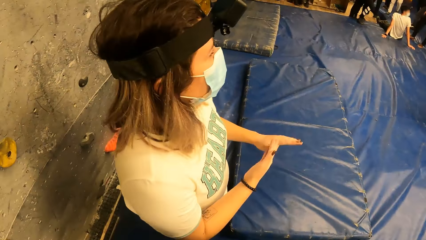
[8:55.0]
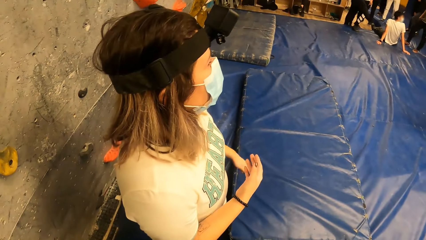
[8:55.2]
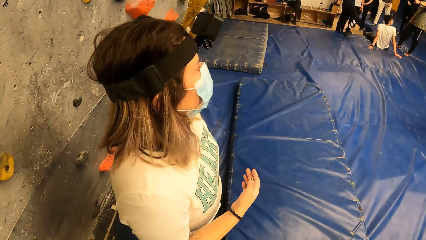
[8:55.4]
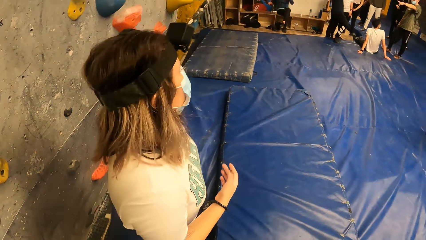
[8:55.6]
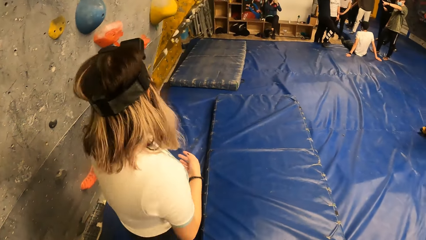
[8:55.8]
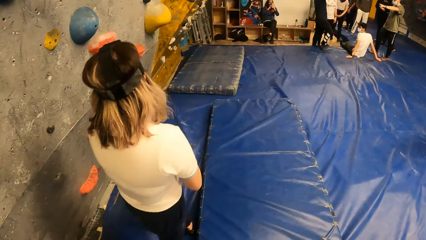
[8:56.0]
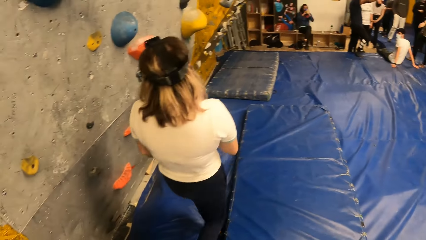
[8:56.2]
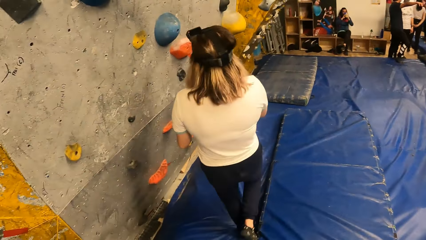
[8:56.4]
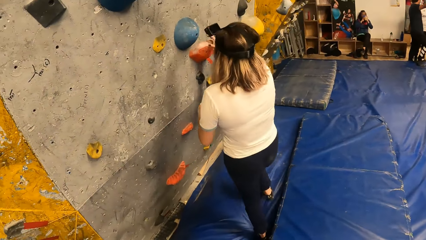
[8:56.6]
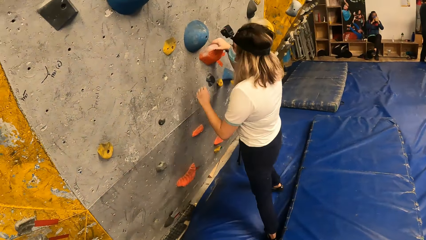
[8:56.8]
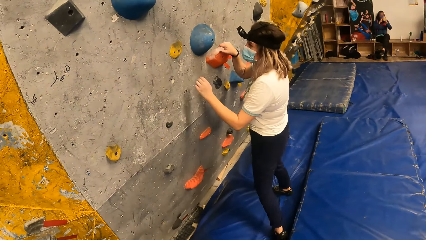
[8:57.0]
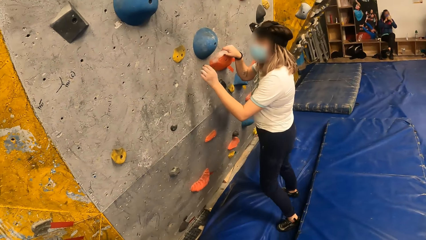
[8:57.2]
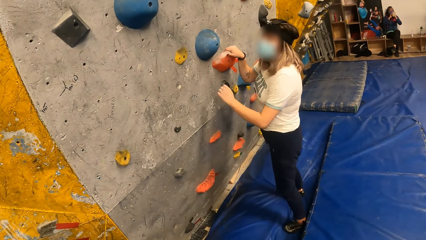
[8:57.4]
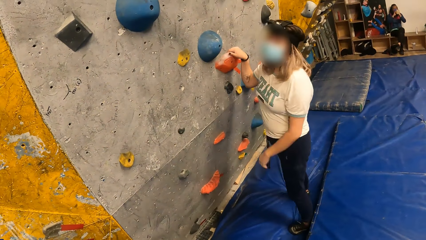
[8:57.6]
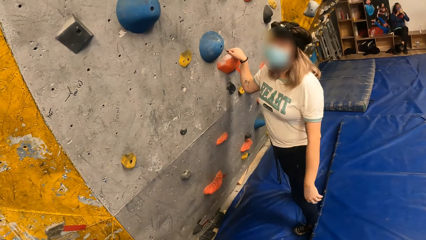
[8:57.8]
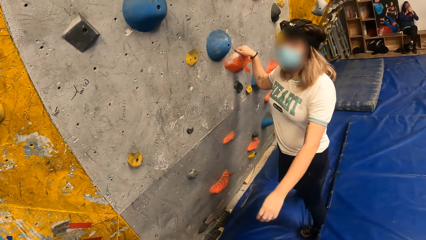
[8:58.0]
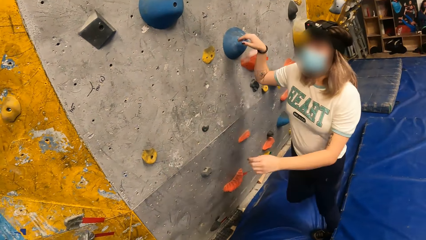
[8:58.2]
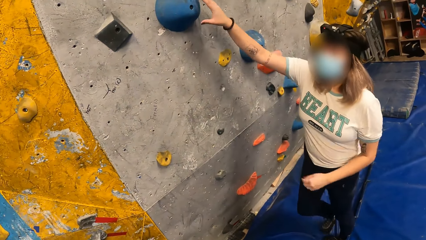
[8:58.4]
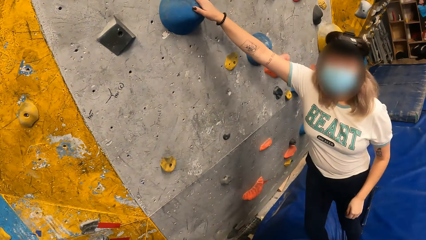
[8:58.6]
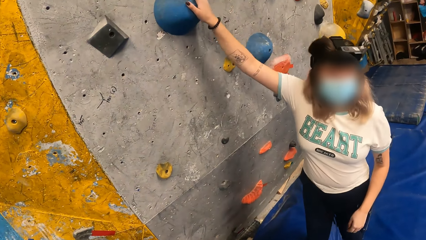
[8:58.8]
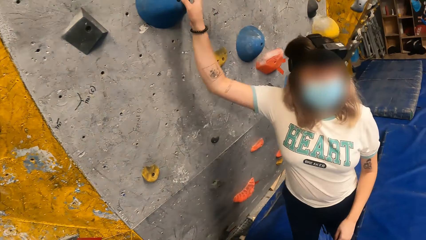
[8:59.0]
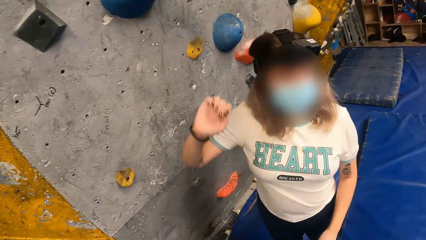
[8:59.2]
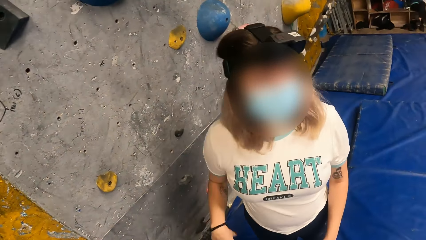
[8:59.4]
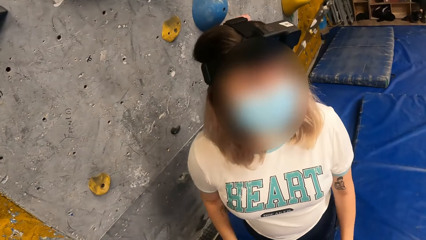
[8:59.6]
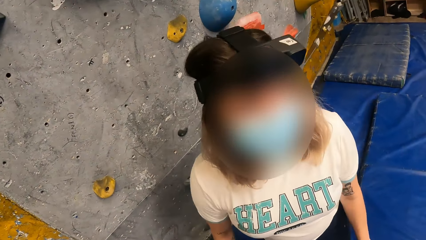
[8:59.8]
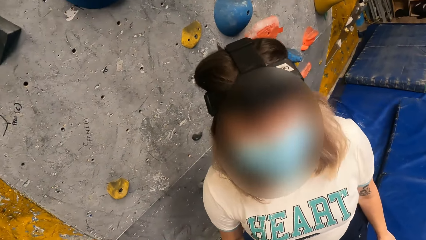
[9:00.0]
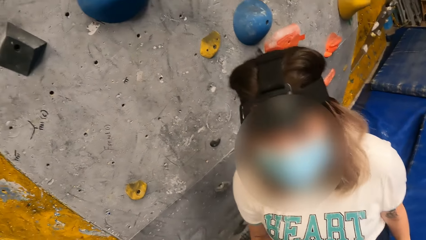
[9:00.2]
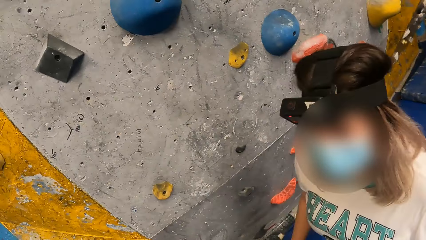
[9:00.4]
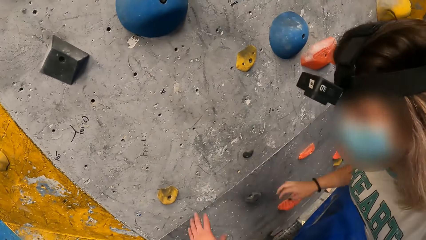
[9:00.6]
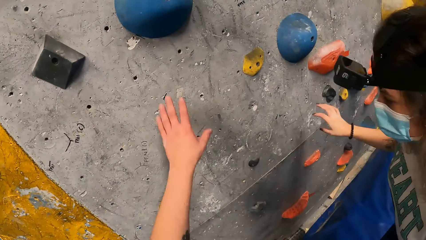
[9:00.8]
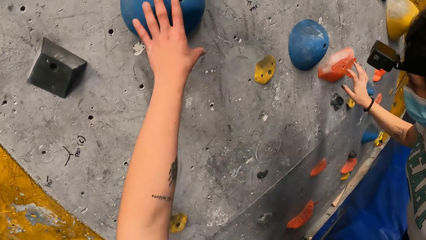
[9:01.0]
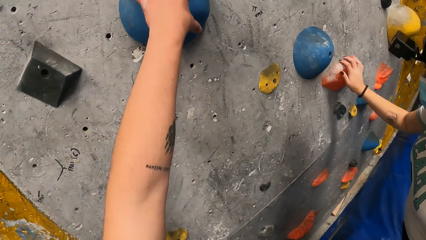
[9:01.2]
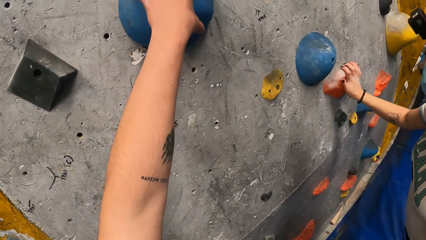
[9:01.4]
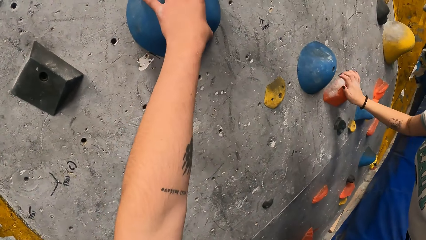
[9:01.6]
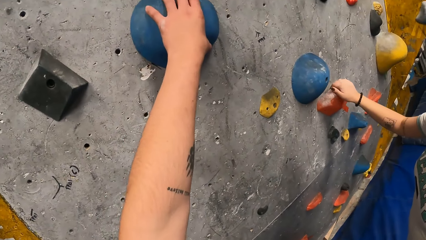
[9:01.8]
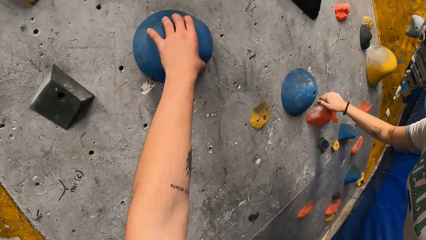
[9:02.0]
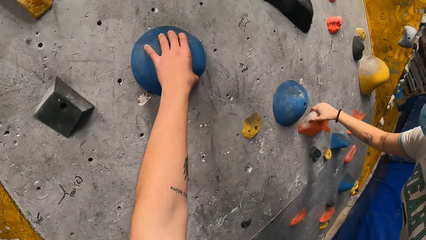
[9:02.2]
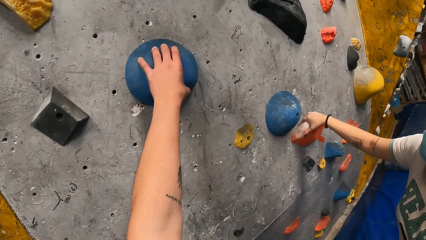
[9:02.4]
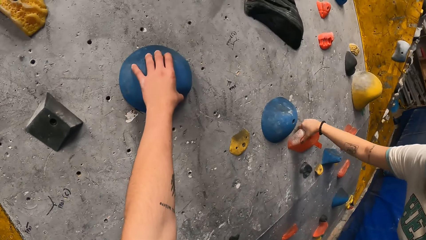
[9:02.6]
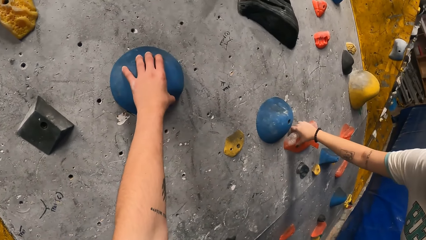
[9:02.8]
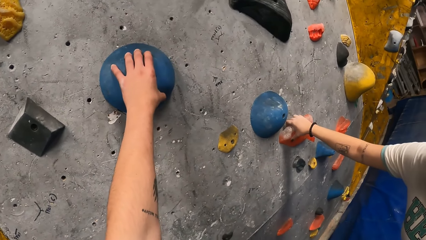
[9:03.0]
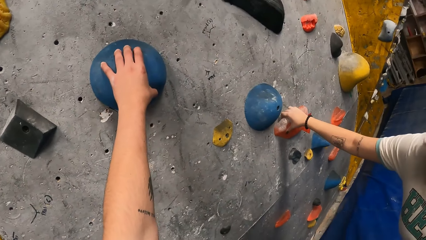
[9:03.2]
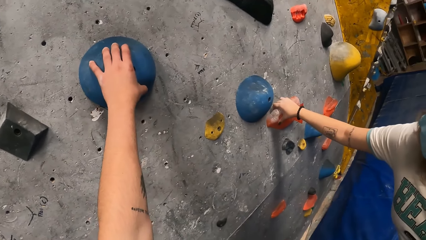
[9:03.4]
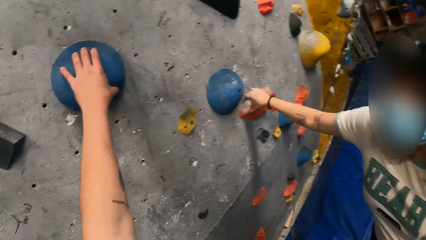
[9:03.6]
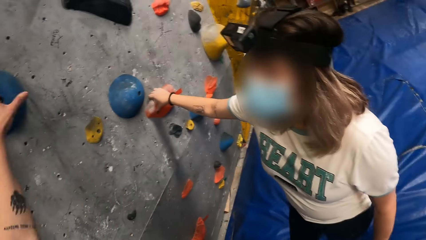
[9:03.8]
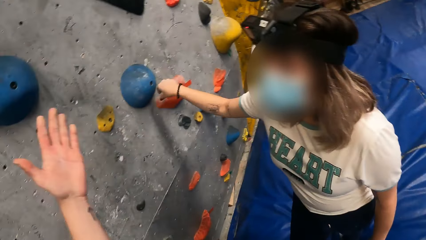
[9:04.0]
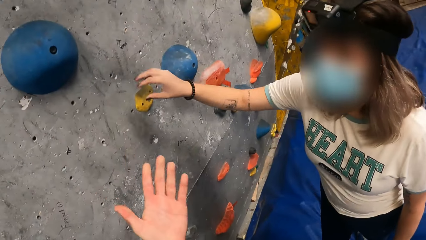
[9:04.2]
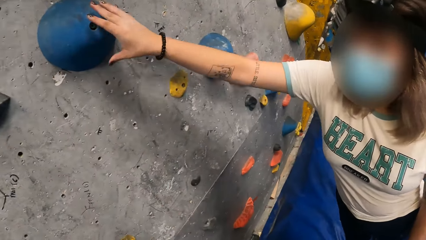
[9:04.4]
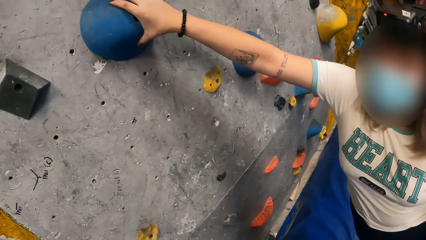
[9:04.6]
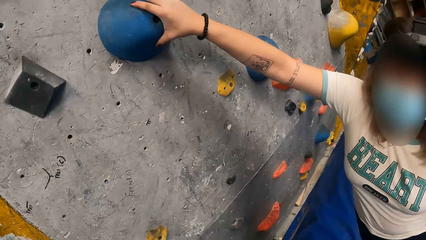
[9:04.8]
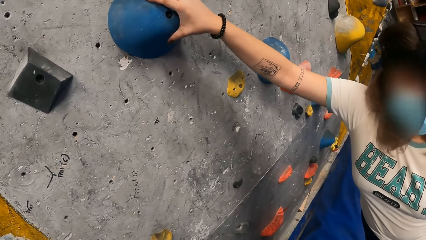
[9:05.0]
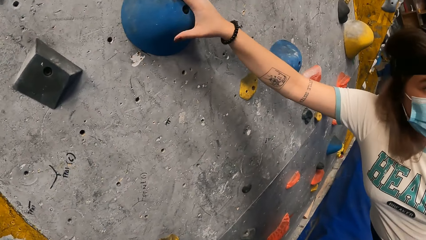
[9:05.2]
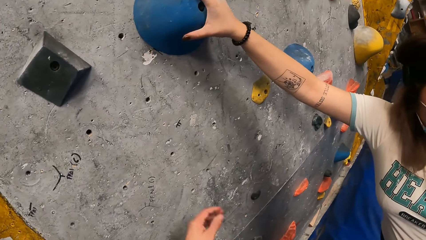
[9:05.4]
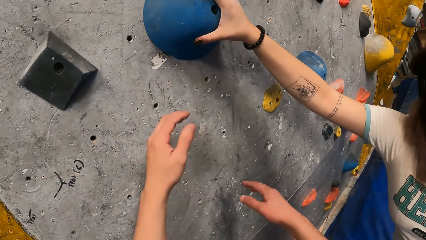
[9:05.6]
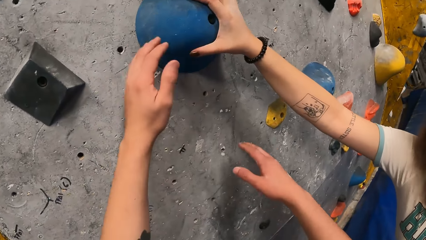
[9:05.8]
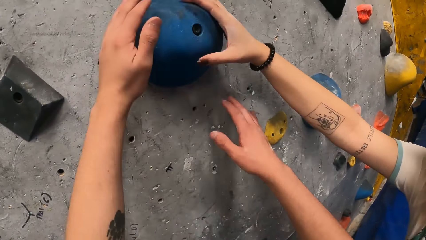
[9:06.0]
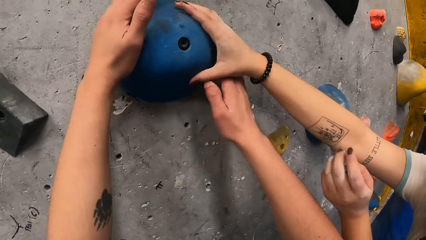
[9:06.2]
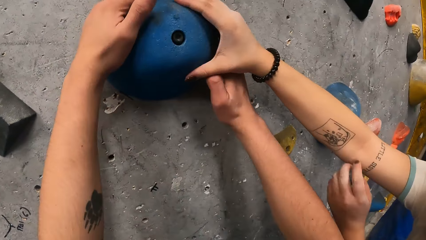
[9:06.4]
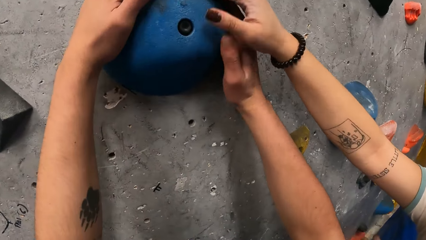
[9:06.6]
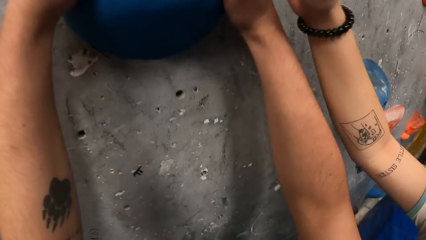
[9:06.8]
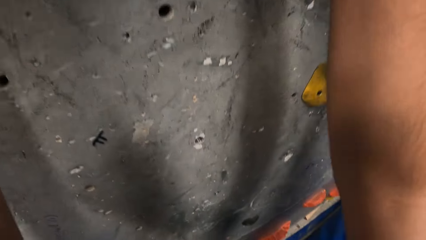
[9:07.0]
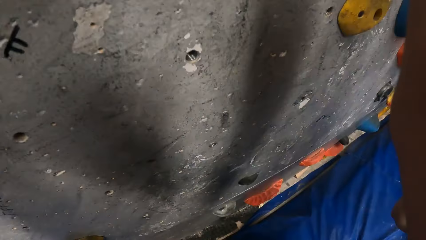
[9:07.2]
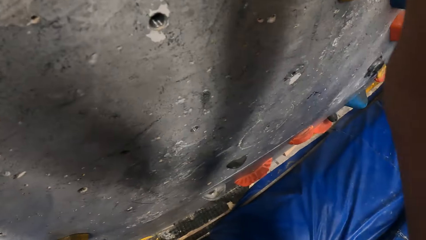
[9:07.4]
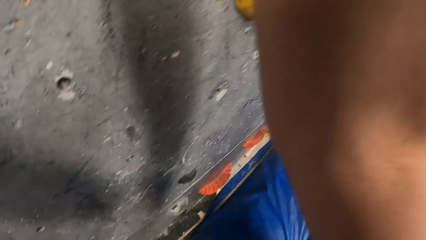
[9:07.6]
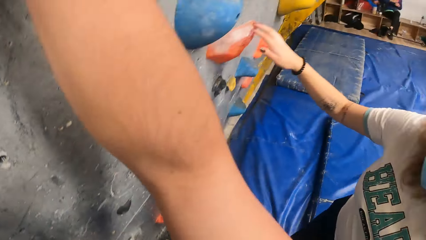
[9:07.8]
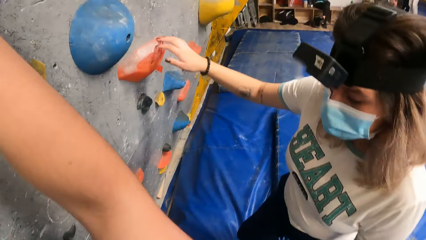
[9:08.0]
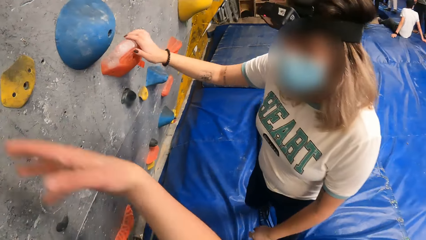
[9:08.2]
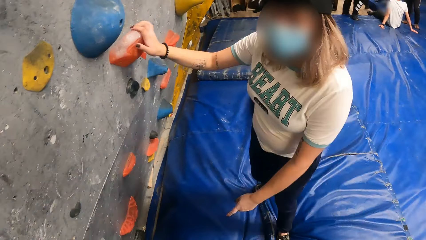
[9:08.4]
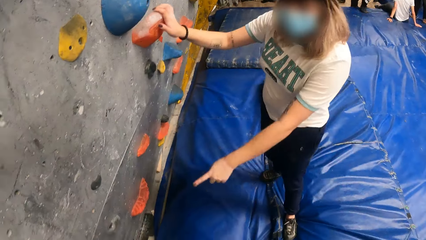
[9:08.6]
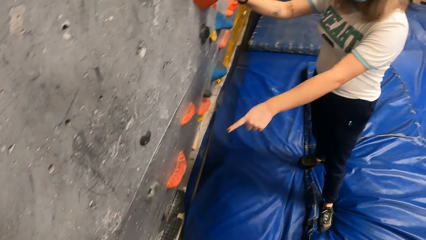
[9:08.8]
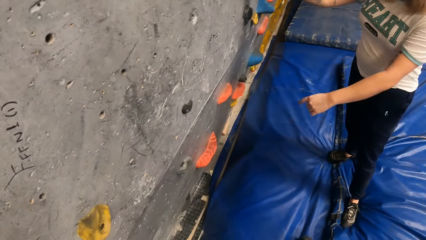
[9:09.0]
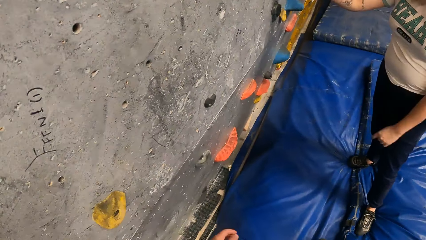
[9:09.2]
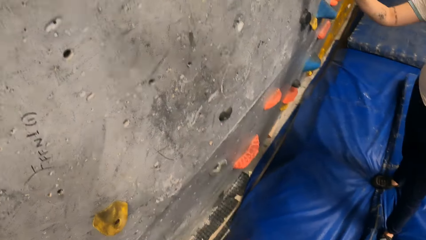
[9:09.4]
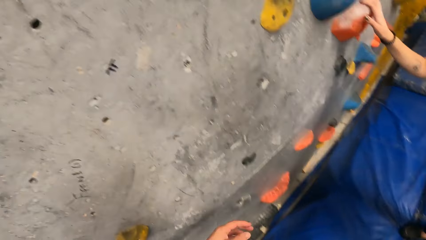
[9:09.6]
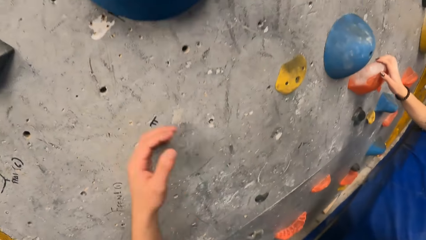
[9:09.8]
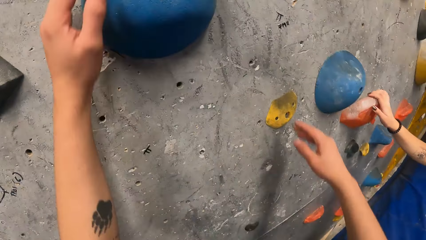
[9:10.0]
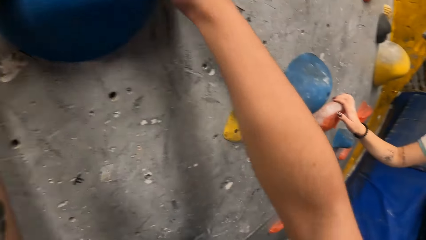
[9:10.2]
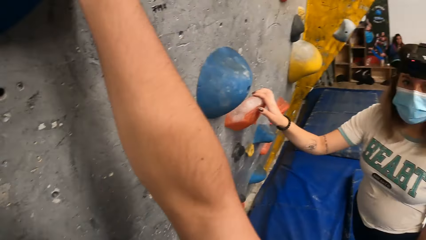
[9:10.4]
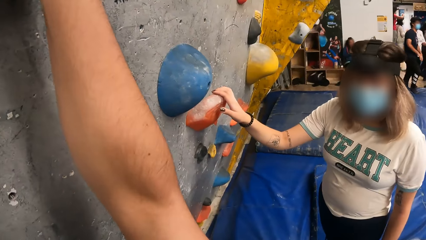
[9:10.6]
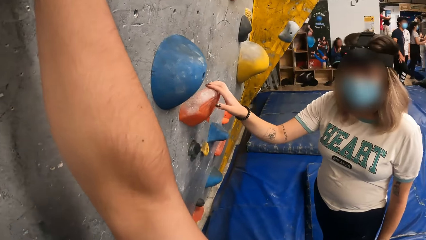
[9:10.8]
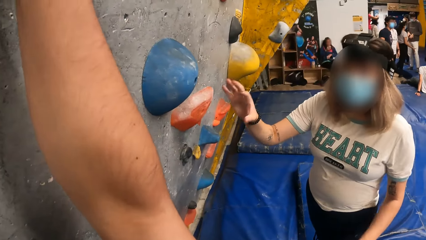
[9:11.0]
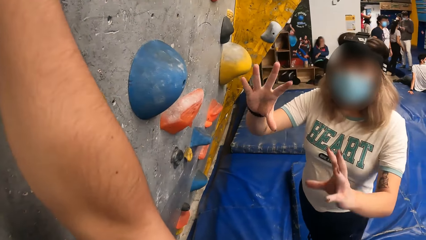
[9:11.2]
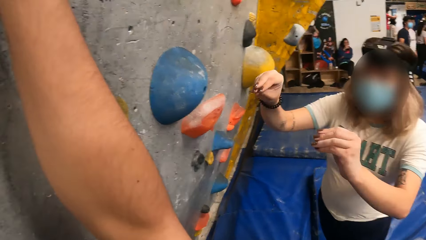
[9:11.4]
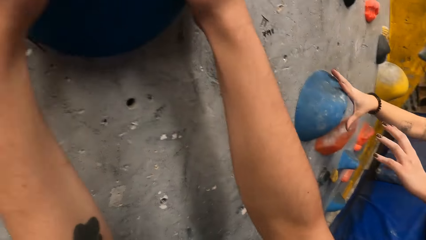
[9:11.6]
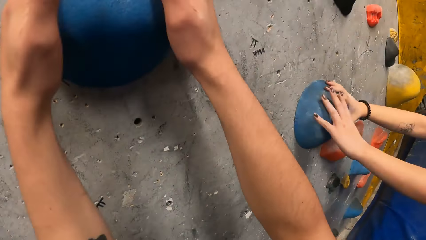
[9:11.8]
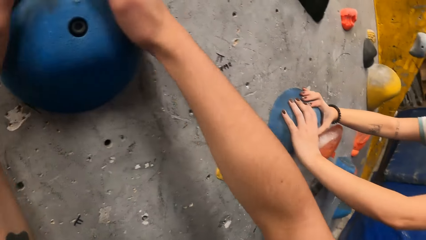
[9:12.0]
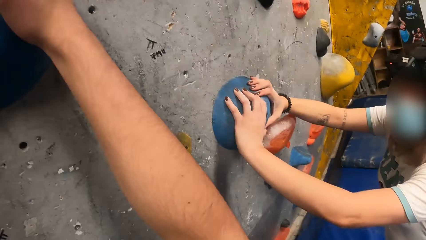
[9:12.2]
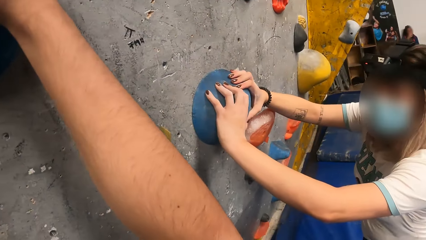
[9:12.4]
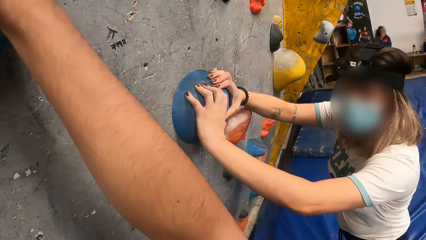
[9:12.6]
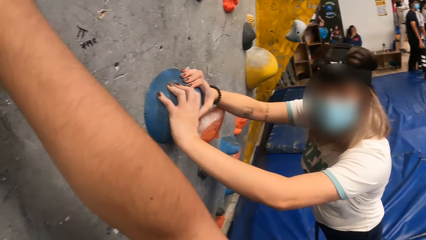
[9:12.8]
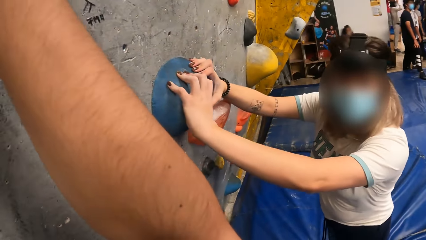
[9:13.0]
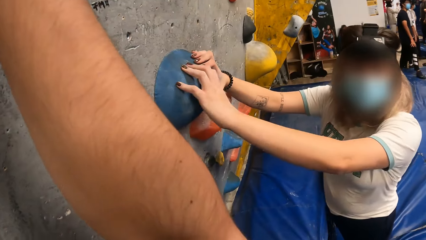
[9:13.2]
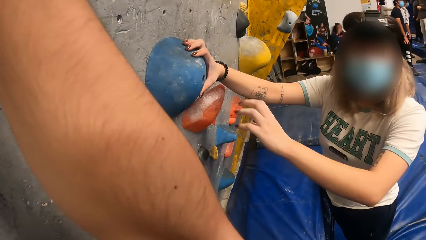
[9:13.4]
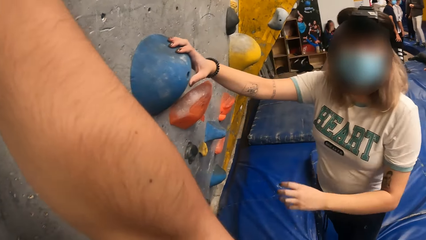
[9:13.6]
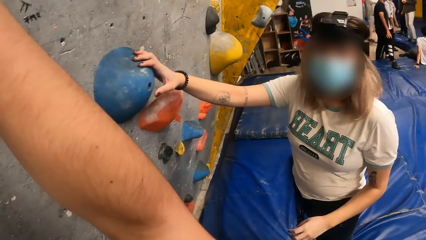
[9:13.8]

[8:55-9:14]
The camera wearer looks at a lady. The lady holds the rock. She grabs a stone on the wall, removes the hand from the rock and interacts with the camera wearer. The camera wearer looks at the lady. They hold the rock. The lady holds the rock. The camera wearer grabs the stone on the wall. They withdraw the left hand from the stone. The lady grabs the stone on the wall. The camera wearer holds the rock. The lady removes the hand from the rock. The camera wearer climbs the wall. The lady holds the rock. The camera wearer removes the hand from the rock. The lady points towards the wall. The camera wearer looks around, holds the rock, climbs the wall and interacts with the lady. The lady holds the rock. She grabs the stone on the wall.
